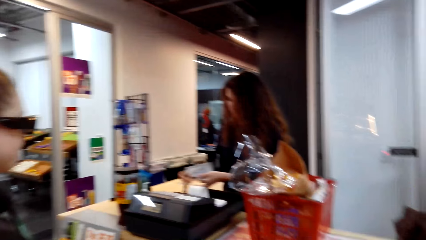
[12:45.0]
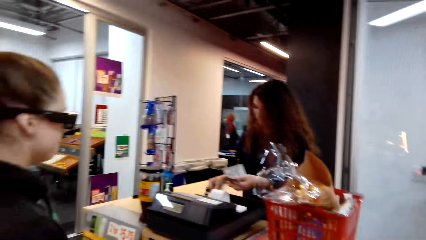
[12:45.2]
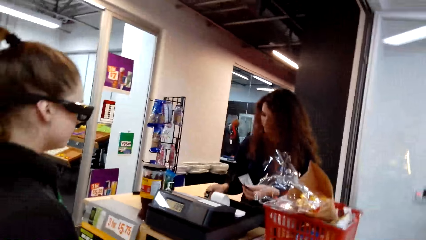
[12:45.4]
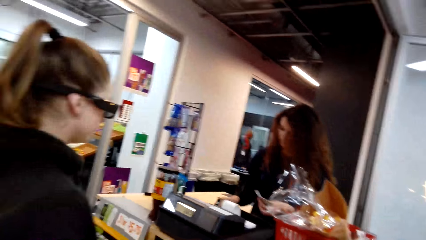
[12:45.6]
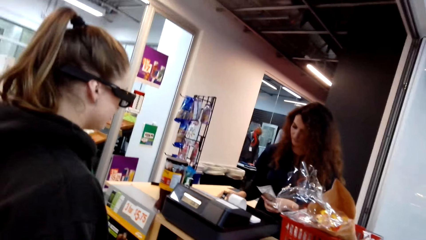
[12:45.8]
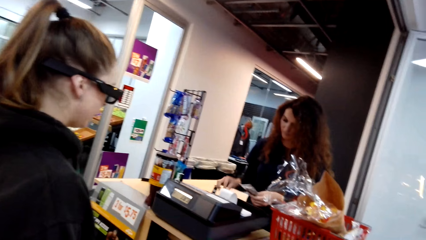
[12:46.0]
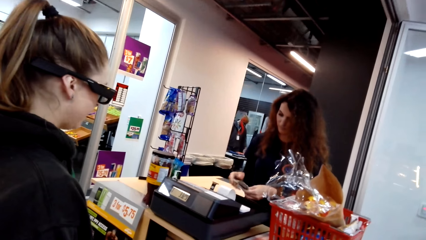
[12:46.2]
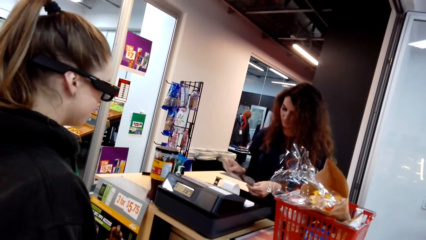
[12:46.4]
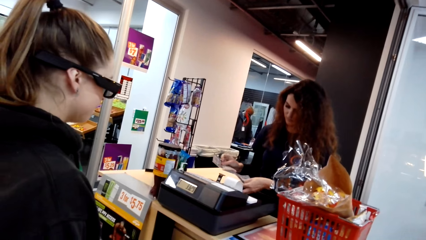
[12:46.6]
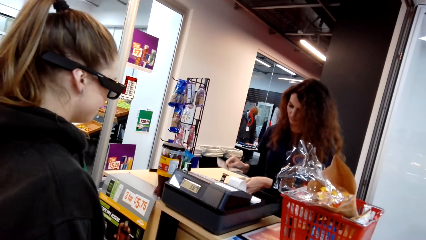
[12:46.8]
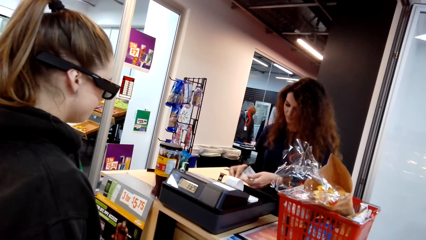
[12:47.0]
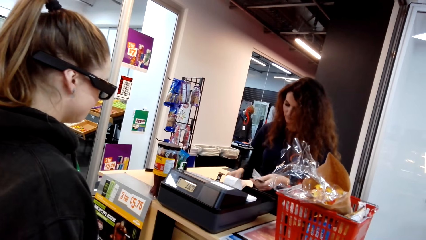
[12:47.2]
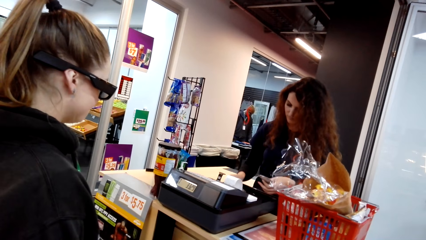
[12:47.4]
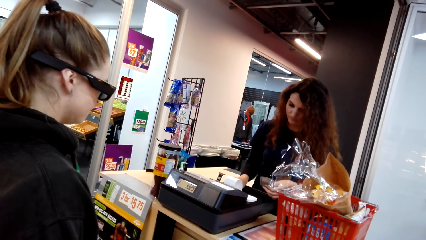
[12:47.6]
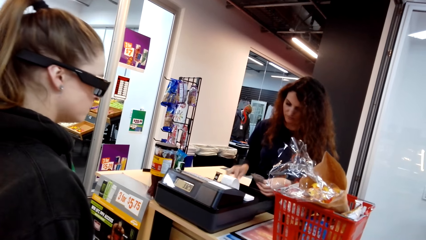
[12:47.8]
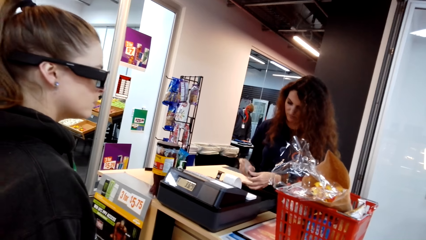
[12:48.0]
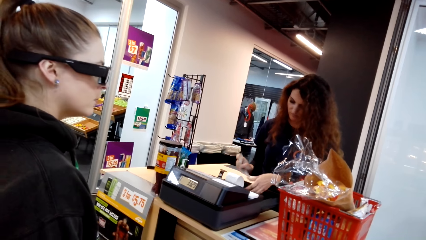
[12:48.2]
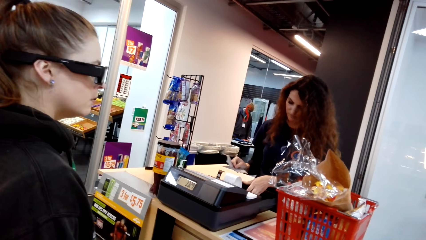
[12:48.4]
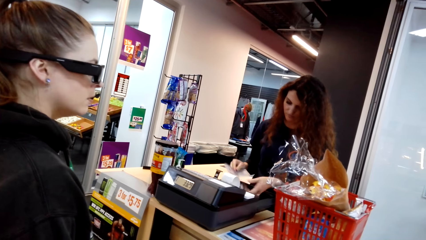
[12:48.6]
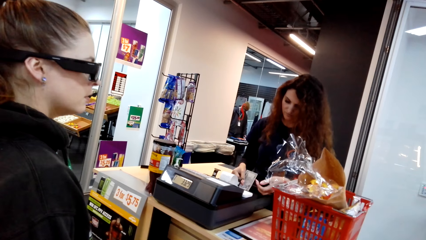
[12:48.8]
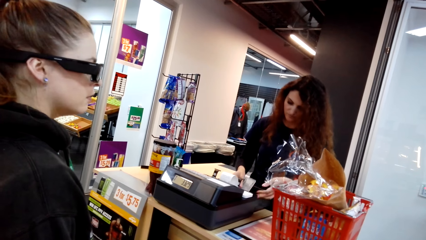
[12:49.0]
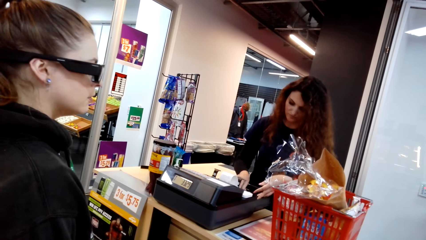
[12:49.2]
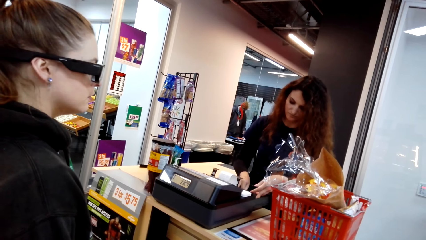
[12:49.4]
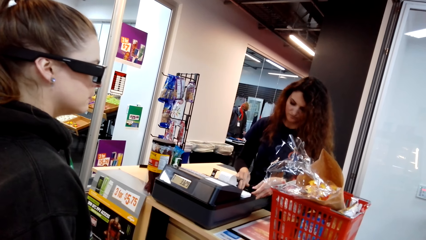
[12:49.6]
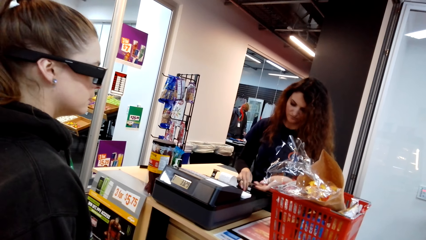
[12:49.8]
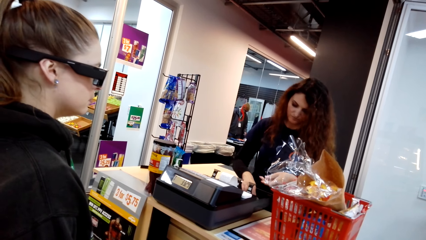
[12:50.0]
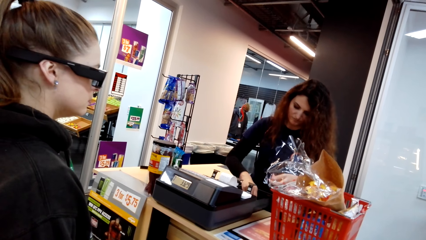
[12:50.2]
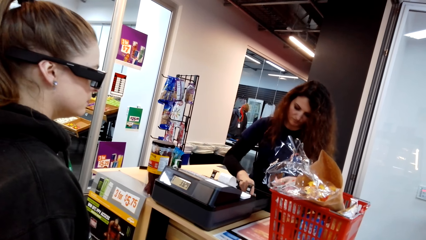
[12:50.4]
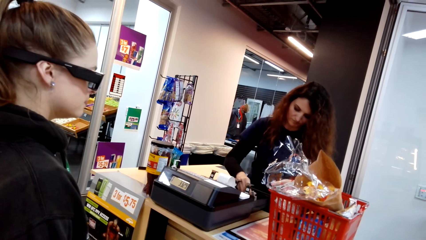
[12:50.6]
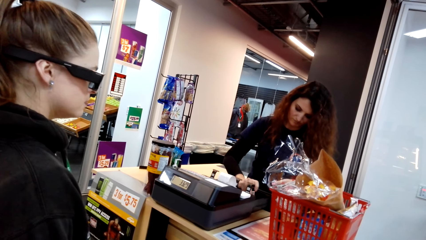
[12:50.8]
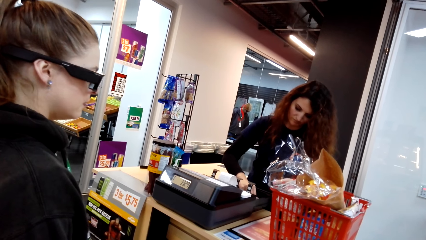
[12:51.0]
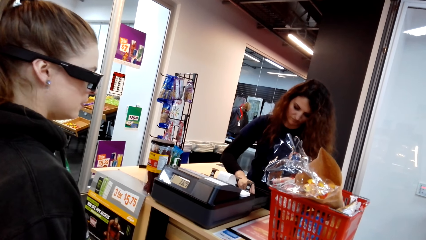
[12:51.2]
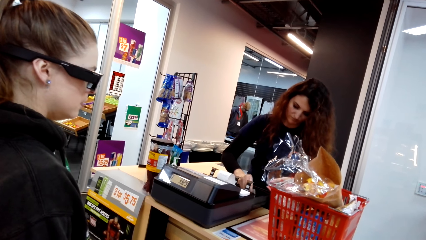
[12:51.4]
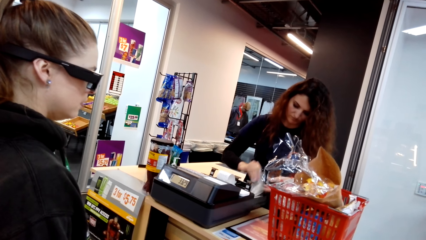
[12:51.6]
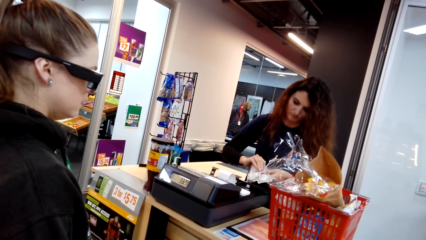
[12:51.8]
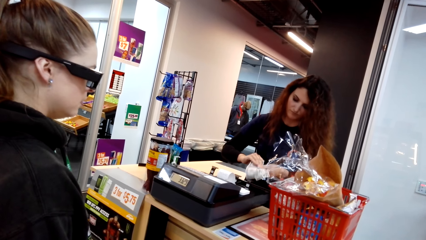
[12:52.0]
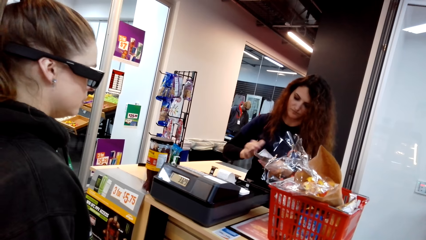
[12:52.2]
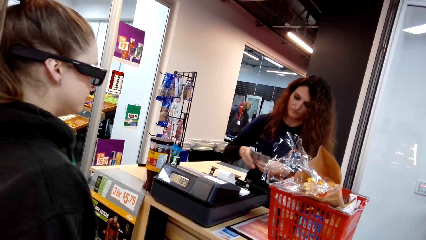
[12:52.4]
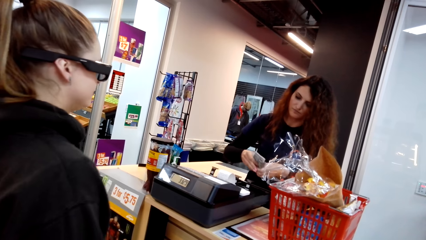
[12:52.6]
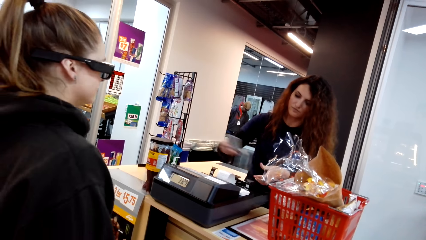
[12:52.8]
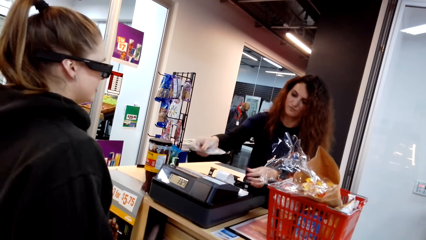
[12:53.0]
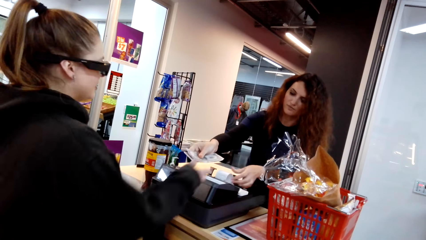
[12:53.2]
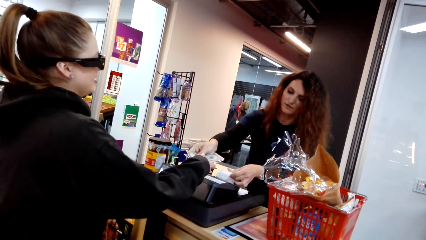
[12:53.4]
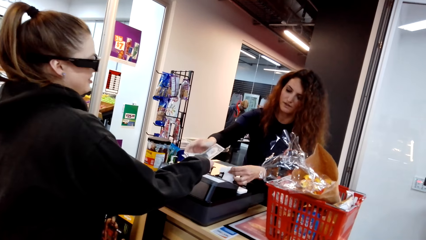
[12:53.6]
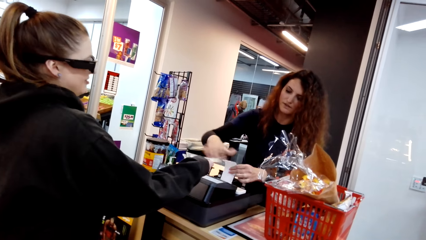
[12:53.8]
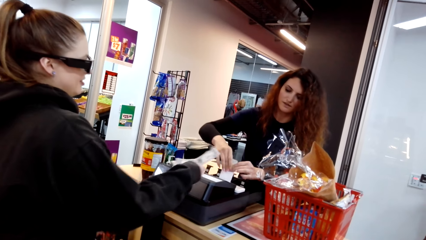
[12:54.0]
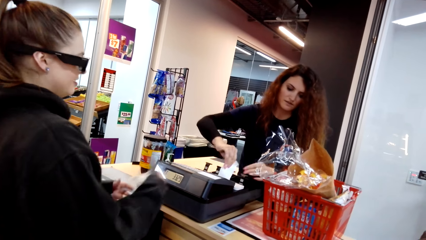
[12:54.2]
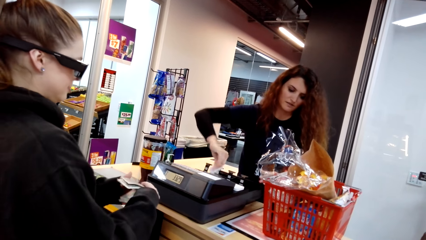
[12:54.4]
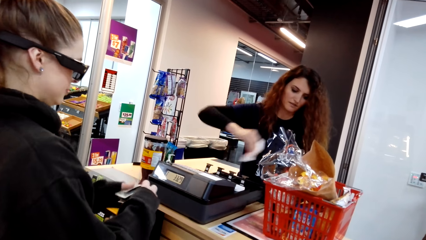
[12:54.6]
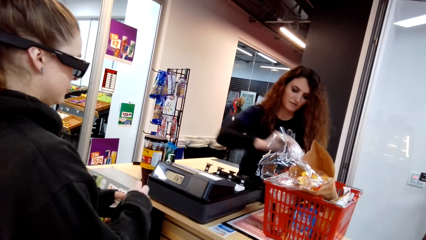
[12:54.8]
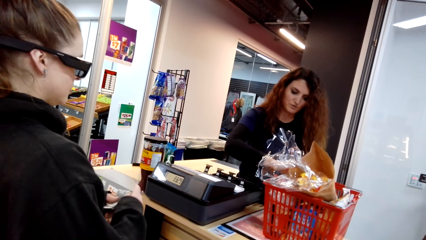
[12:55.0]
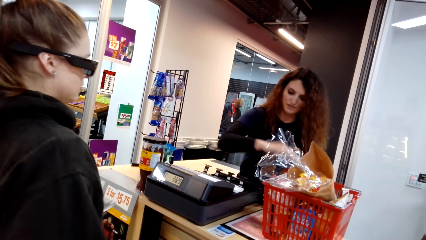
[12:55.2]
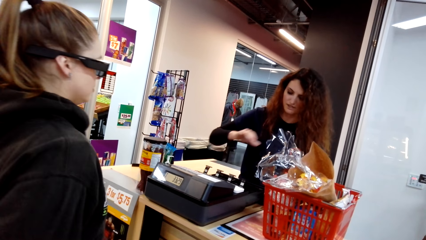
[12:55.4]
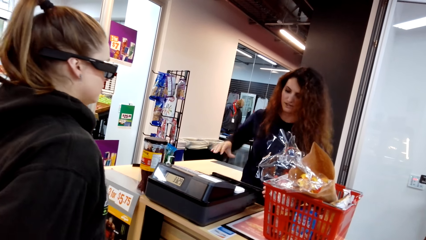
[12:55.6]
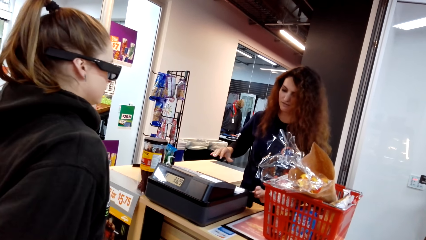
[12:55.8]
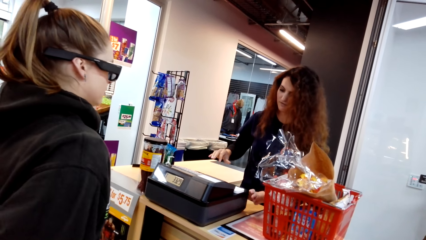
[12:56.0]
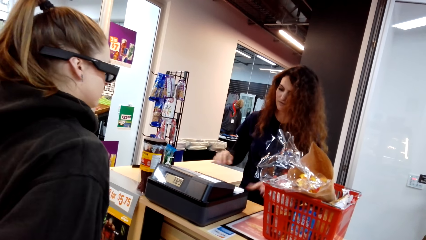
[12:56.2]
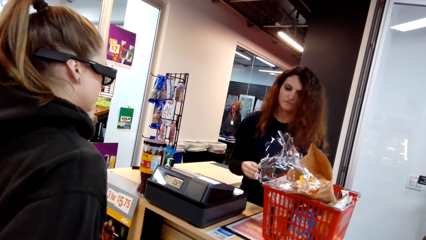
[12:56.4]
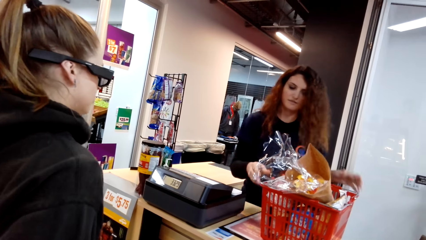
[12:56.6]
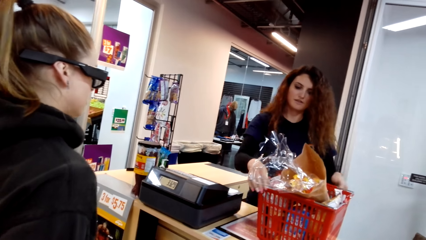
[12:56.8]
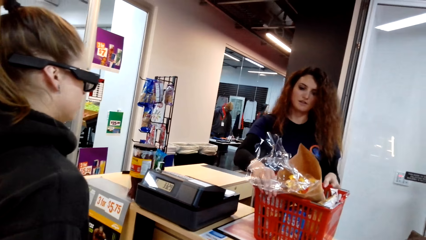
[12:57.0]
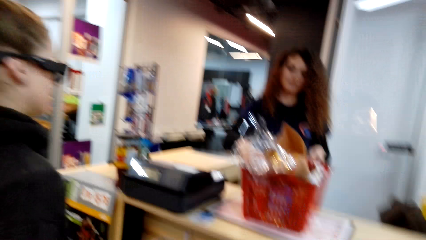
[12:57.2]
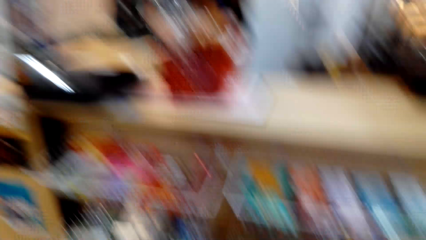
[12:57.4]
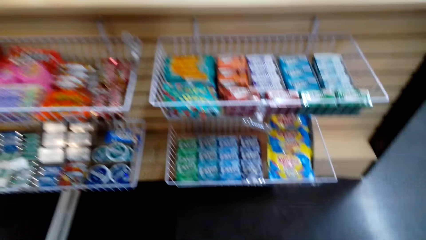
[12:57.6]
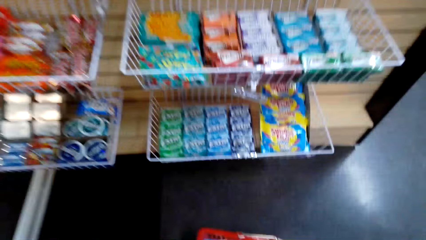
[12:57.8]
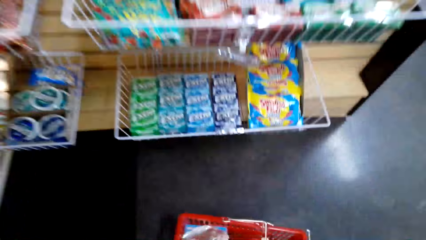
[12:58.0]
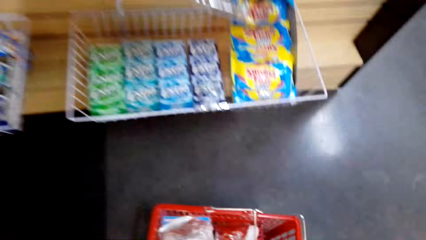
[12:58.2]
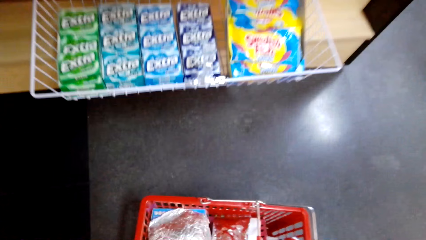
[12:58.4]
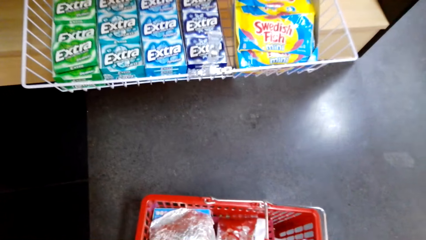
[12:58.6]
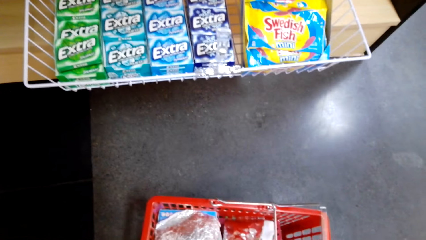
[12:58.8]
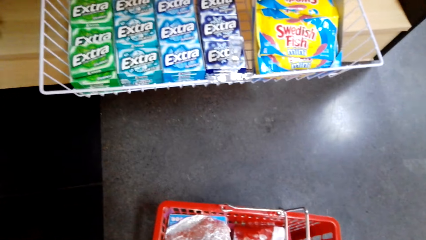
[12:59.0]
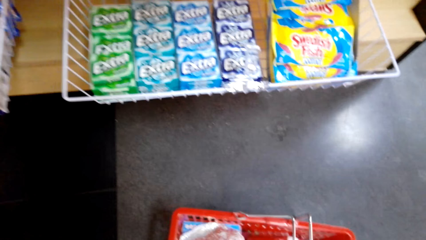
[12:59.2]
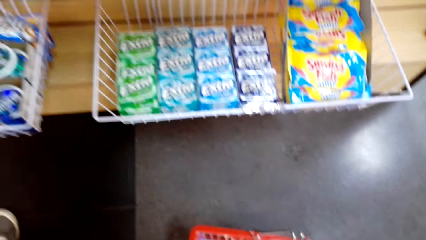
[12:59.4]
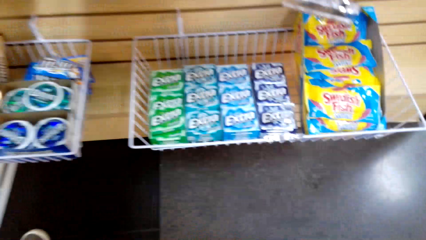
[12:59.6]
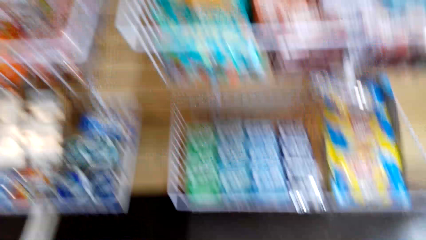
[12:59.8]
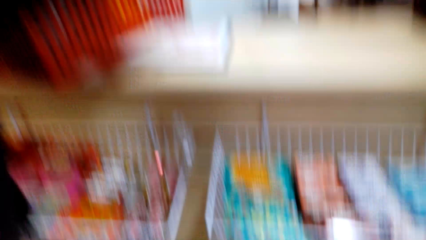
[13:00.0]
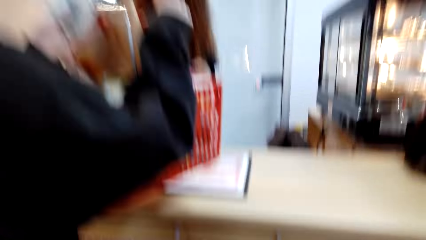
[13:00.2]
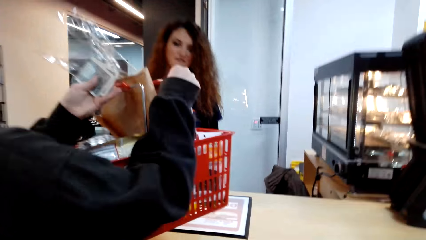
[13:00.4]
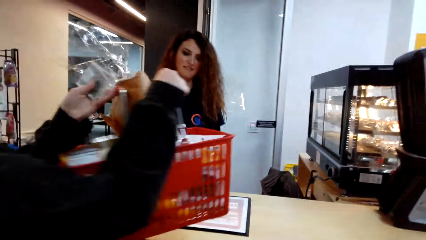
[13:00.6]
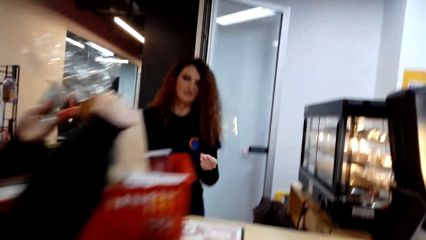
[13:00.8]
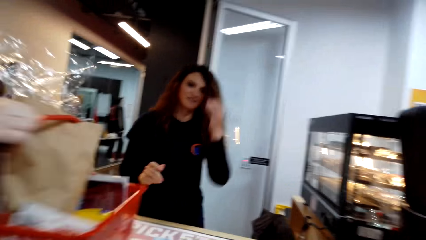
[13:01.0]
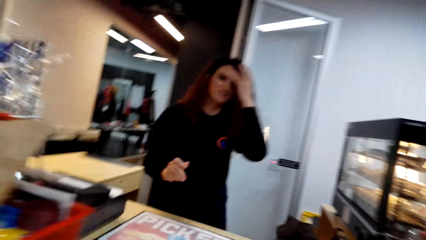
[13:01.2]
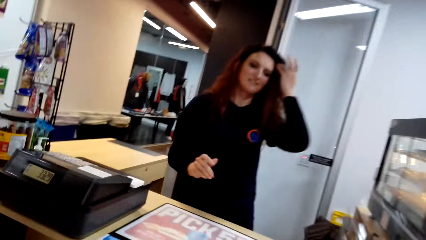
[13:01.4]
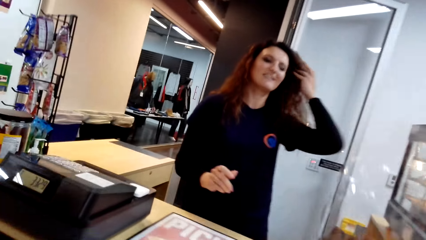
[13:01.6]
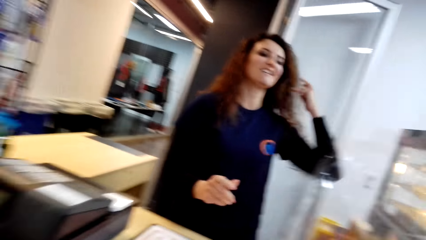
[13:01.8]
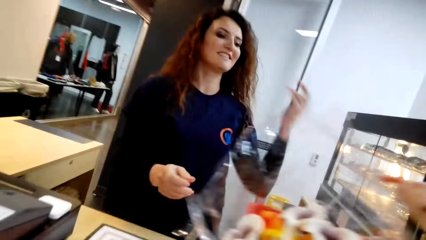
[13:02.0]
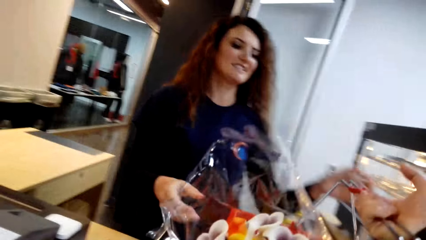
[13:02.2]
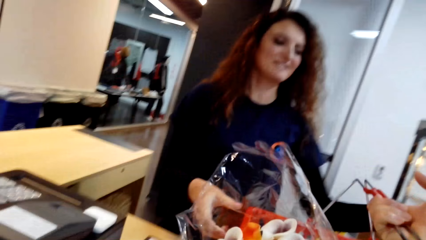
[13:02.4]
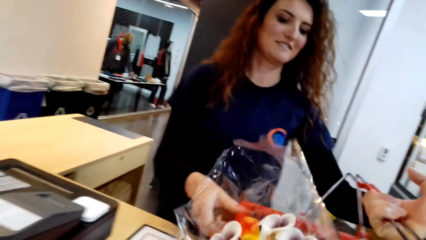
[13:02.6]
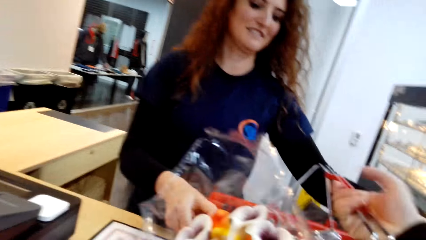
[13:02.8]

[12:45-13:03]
A woman puts money in the cash register drawer. The camera wearer arranges the money. The woman gives money to another woman. The first woman cuts a receipt, puts the receipt in the cart, and closes the drawer. The first woman picks up a cart on the counter. The first woman gives the other woman a shopping bucket. The camera wearer stares at the shelf. They pick up the shopping bucket on the ground. The other woman picks up the shopping bucket on top of the table. The first woman straightens the hair.
